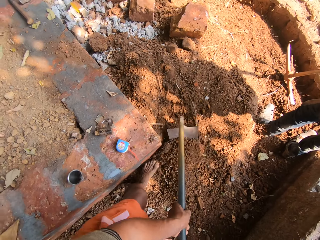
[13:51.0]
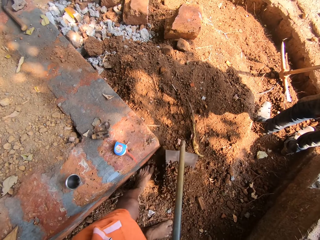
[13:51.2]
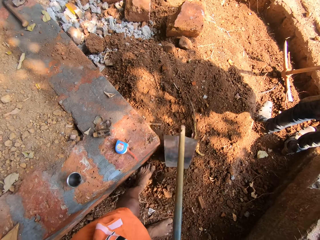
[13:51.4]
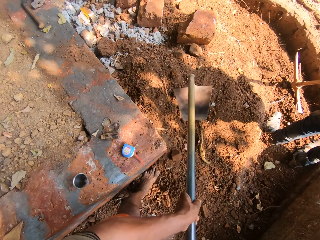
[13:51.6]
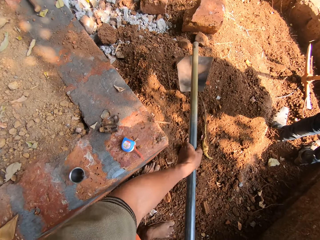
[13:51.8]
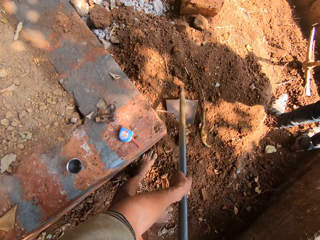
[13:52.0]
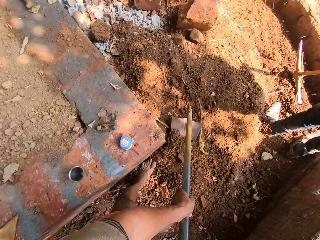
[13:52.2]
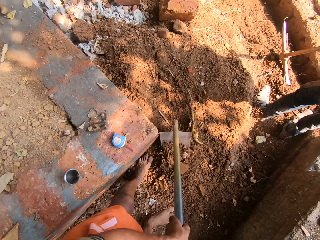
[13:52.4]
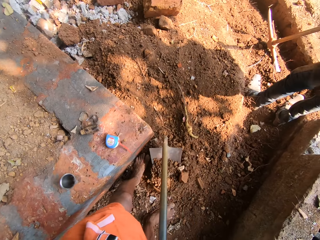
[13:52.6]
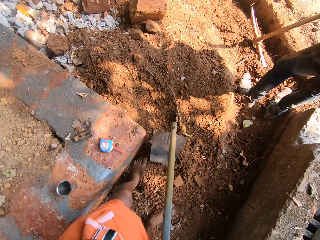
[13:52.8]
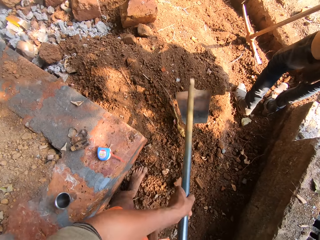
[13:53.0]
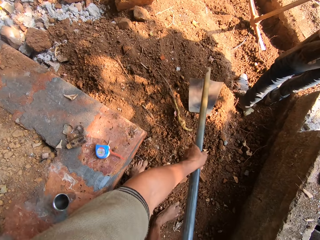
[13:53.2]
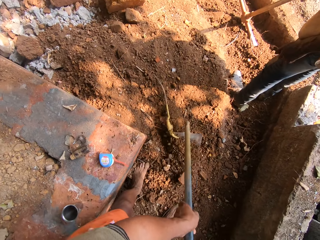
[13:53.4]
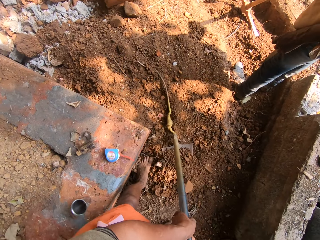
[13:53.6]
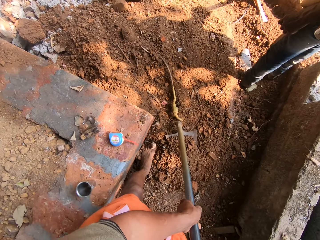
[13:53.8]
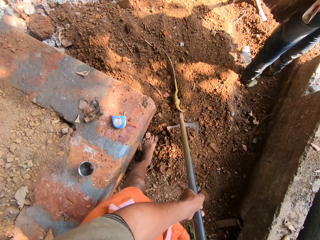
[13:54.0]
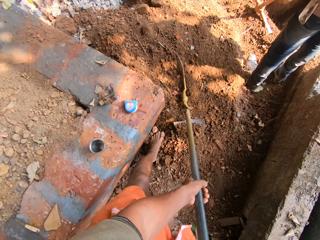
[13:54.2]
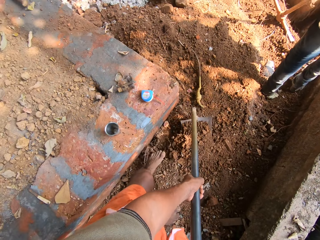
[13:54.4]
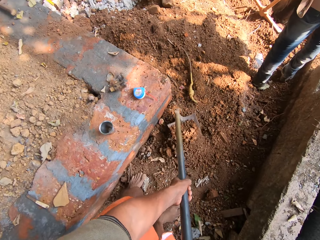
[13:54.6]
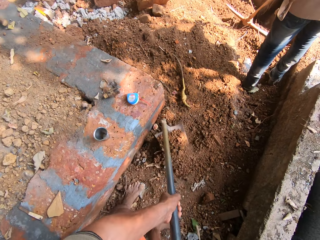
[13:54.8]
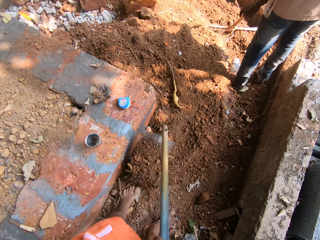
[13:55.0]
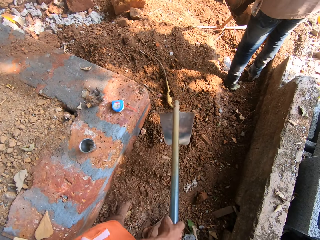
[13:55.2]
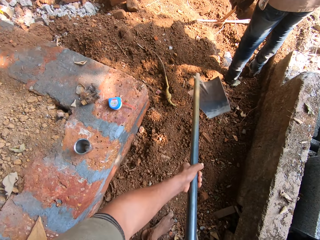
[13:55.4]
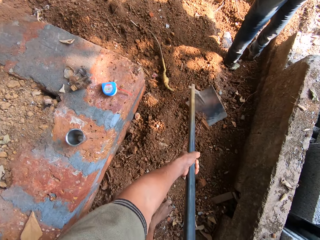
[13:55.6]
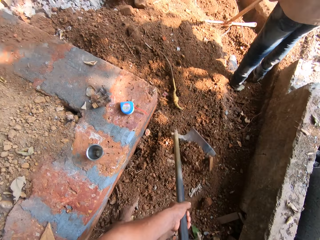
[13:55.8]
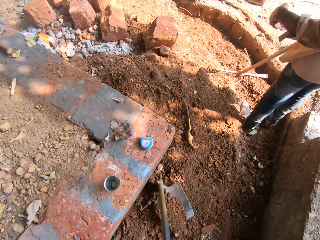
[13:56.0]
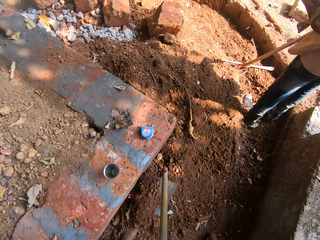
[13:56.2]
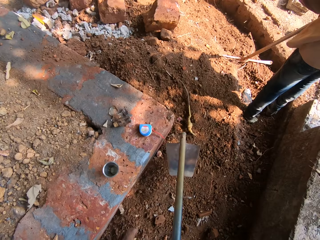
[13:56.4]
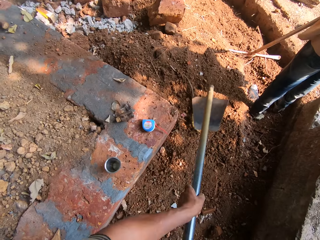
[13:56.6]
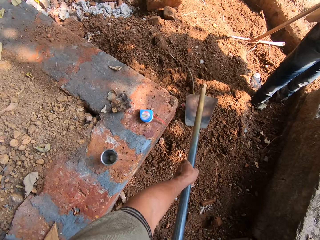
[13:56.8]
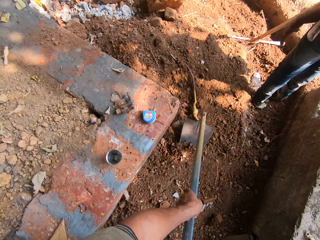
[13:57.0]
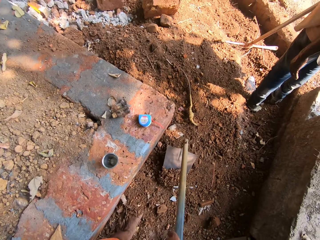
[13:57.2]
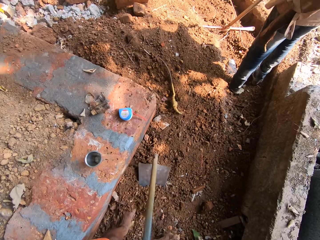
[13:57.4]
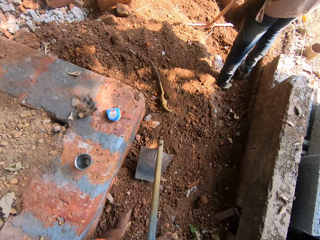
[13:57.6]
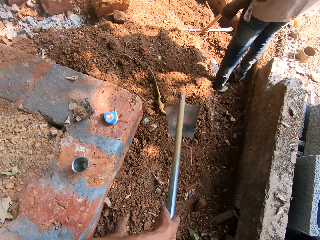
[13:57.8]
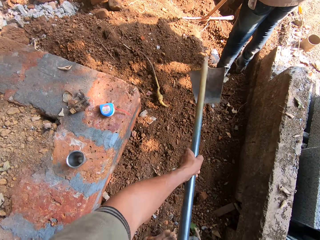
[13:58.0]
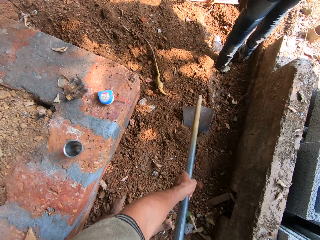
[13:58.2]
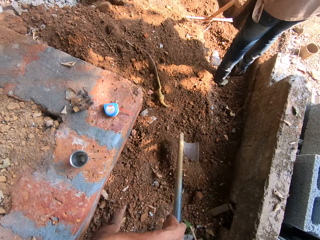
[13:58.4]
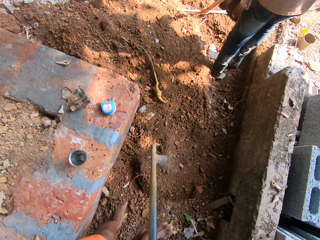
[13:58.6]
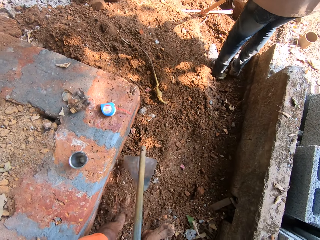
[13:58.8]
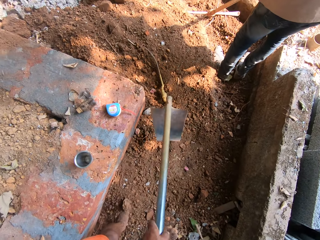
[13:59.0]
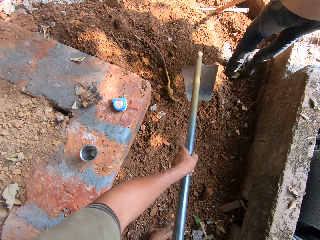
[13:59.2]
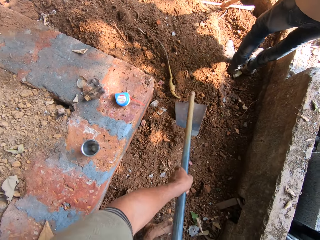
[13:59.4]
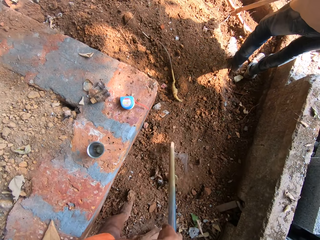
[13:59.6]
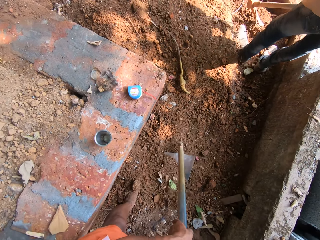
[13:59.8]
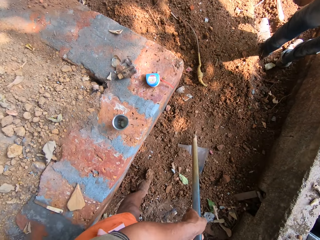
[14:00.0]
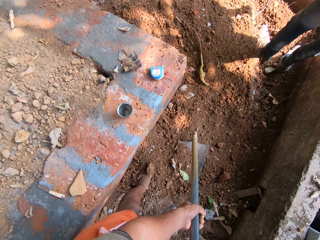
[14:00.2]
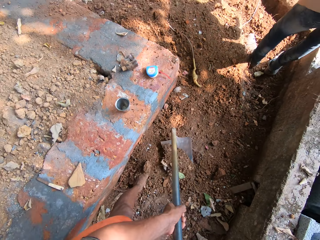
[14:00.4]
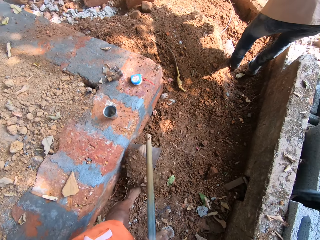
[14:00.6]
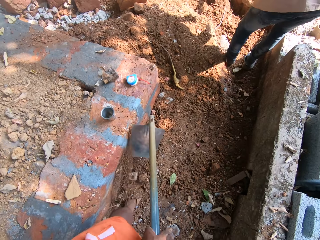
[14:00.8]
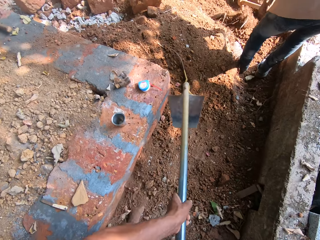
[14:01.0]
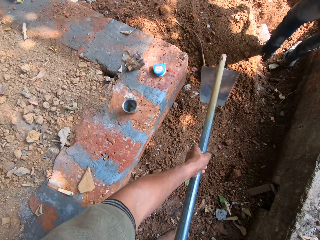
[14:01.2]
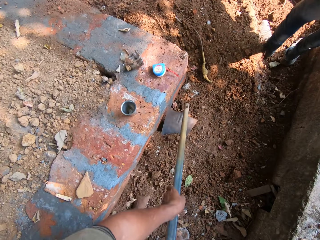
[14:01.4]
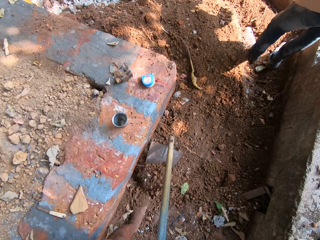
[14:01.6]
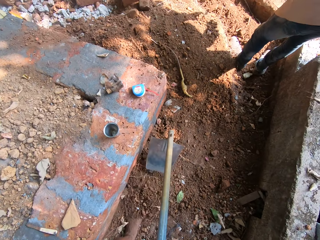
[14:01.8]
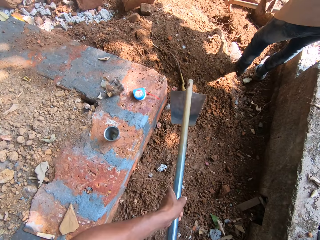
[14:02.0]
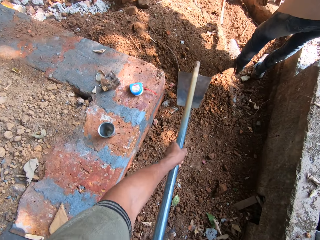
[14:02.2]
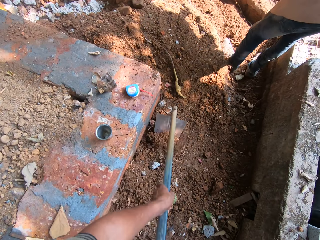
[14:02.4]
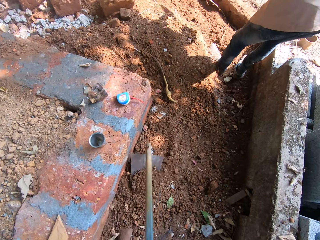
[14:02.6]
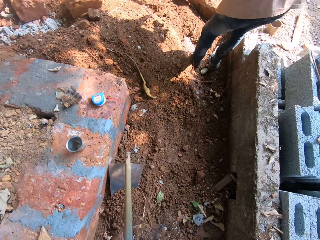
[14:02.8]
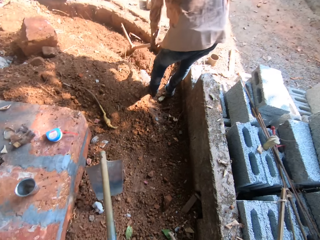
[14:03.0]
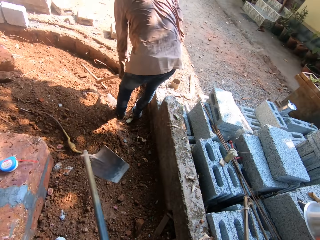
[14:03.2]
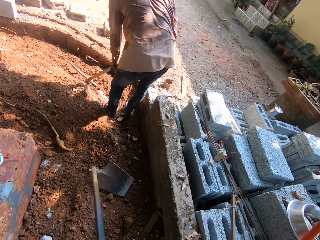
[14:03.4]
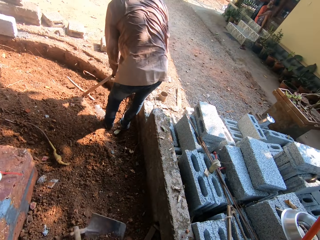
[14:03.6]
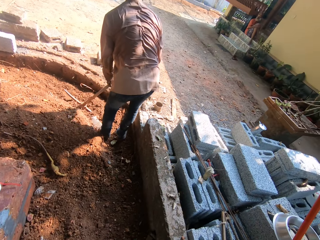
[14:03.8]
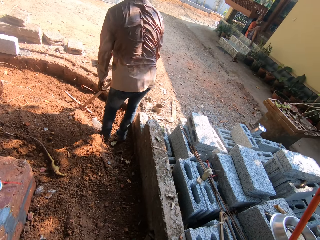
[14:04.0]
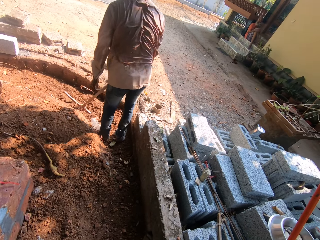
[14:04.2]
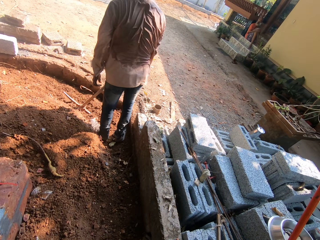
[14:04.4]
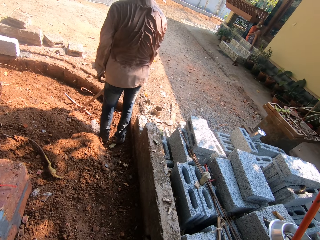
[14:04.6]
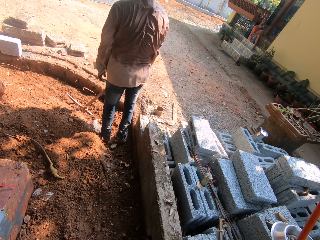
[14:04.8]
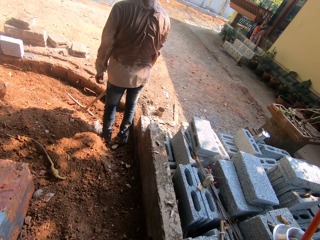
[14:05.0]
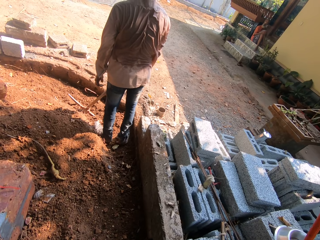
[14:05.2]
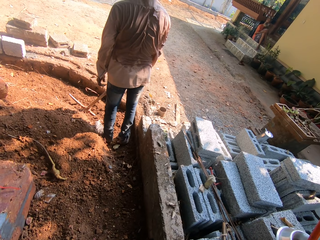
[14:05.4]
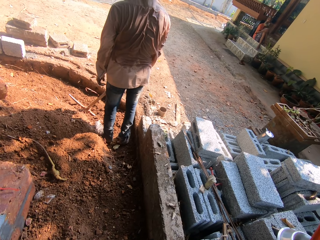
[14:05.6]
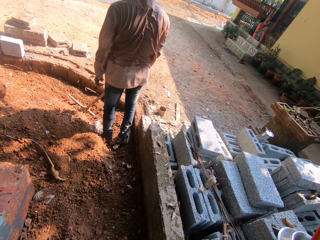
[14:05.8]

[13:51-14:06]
The camera wearer interacts with the man in the building site. The man digs the ground with the pick axe in both hands. The camera wearer stops for a while.

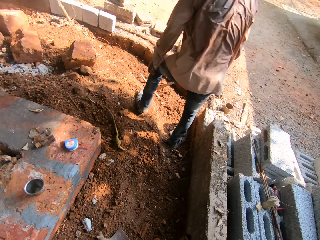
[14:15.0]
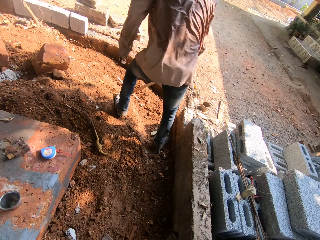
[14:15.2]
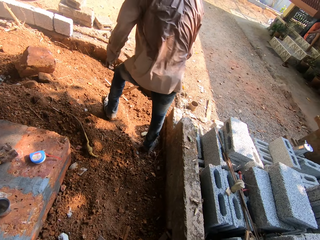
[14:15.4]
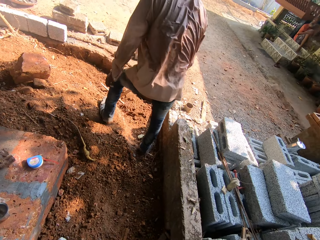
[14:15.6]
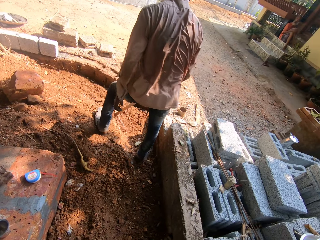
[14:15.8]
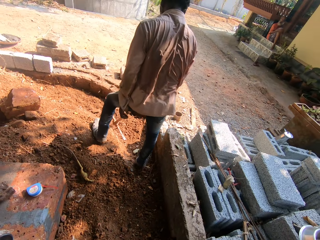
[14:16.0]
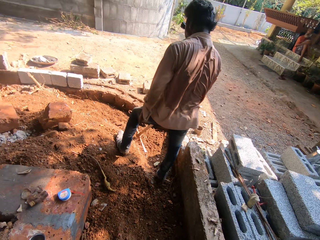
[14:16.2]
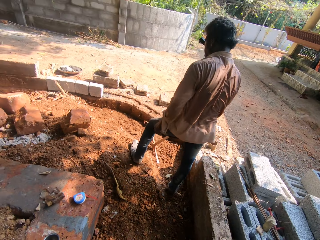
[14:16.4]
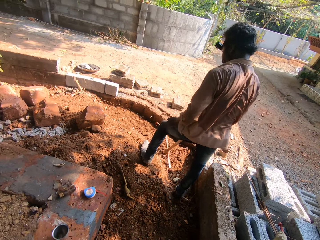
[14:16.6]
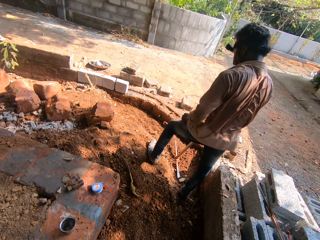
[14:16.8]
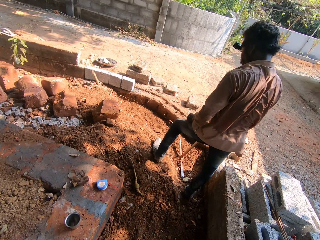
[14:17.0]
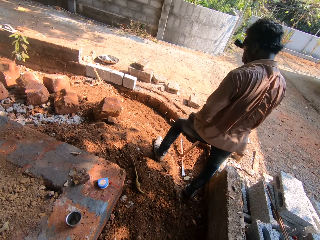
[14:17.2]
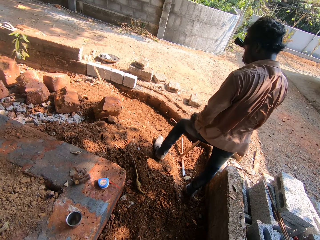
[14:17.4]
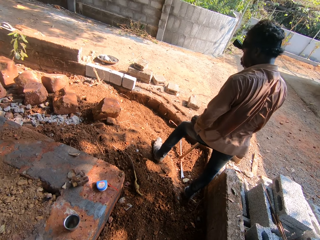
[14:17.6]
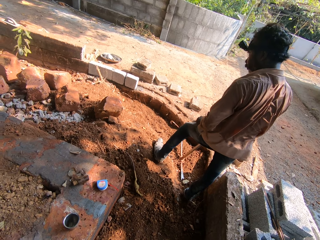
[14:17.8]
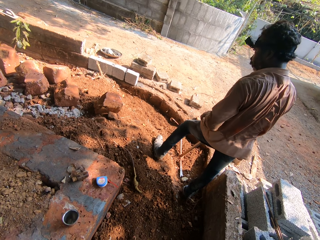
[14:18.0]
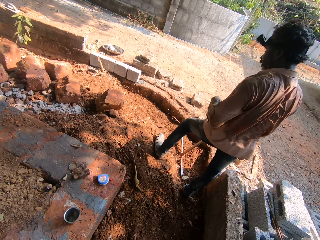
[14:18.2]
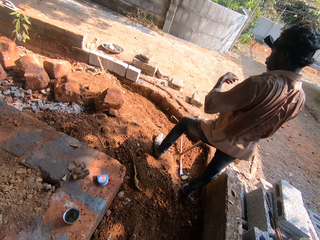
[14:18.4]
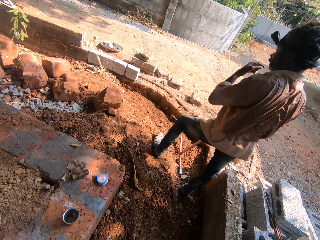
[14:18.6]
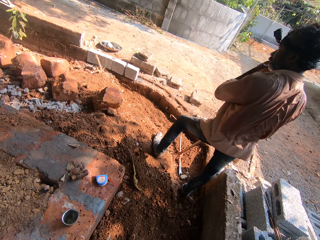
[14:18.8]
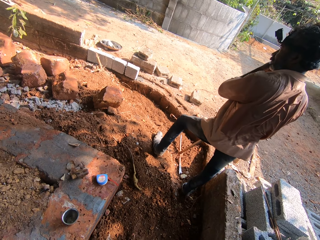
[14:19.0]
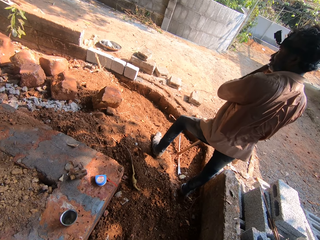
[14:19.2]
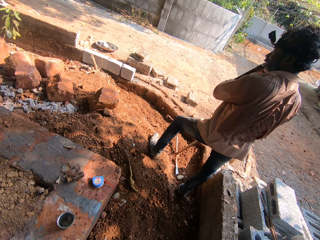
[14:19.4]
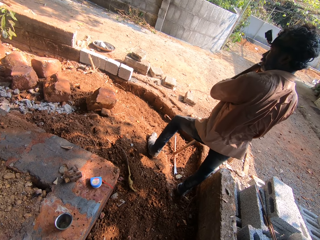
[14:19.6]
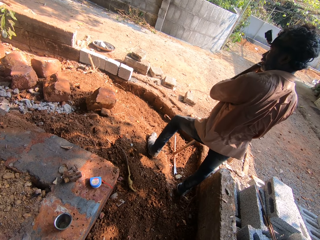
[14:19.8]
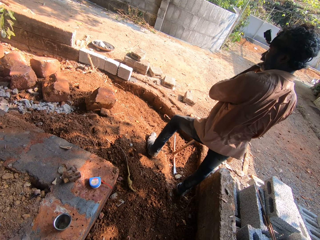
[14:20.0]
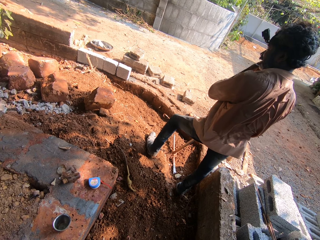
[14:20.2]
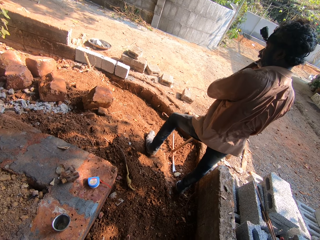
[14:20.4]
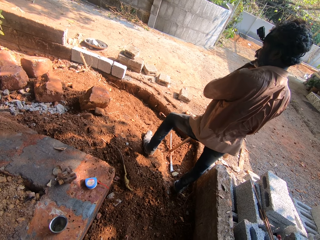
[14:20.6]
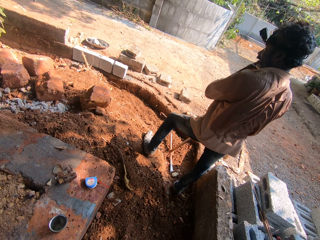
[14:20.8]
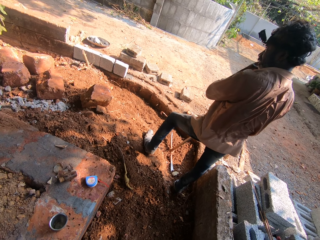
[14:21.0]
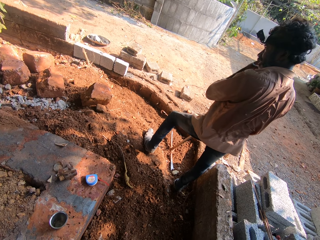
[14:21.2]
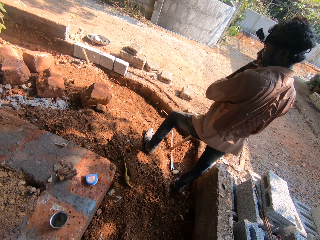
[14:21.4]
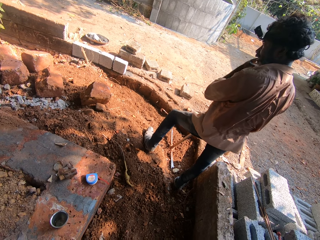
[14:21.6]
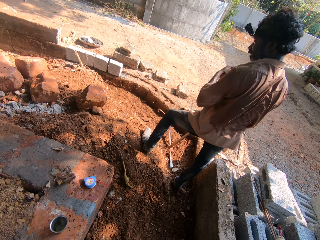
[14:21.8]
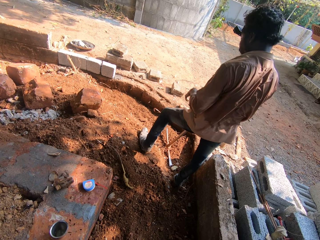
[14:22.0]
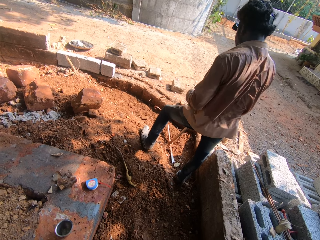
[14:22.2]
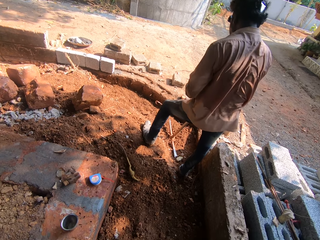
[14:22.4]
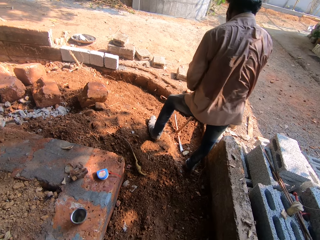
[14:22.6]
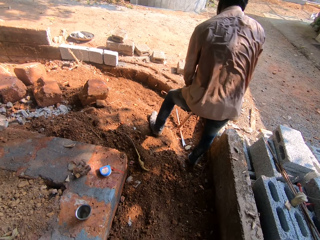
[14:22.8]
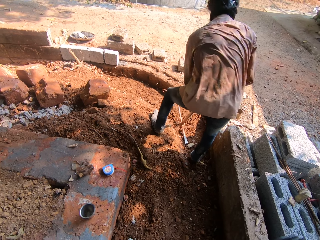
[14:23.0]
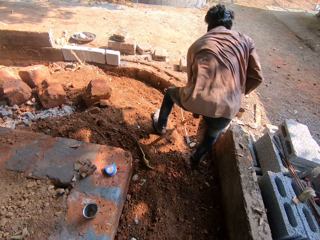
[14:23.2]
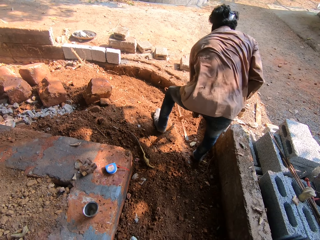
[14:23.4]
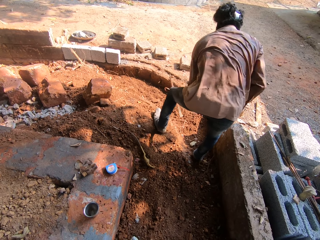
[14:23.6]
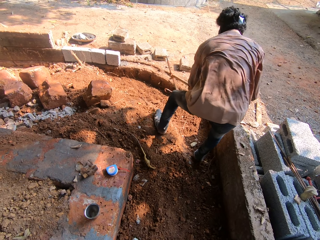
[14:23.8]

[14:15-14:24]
The camera wearer looks around. The man touches his face with his left hand.
